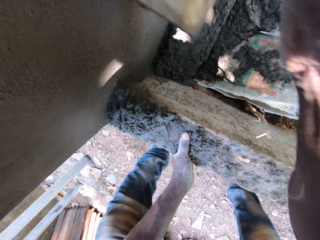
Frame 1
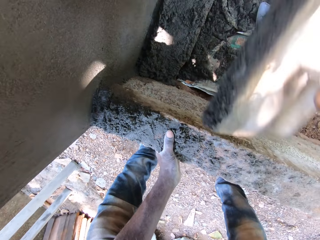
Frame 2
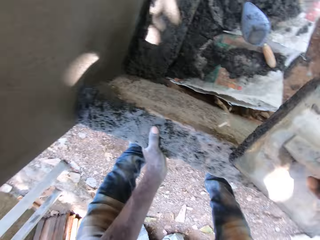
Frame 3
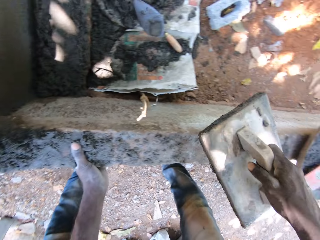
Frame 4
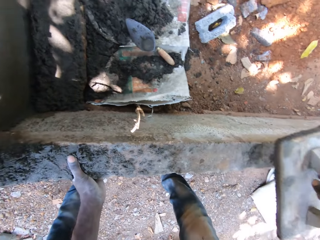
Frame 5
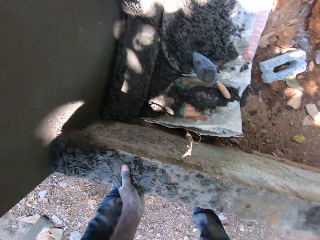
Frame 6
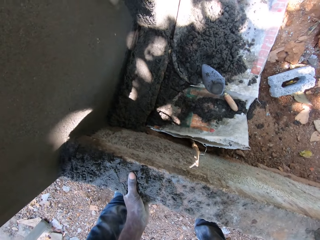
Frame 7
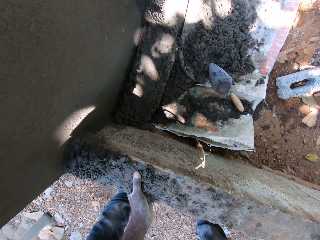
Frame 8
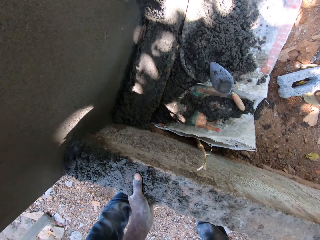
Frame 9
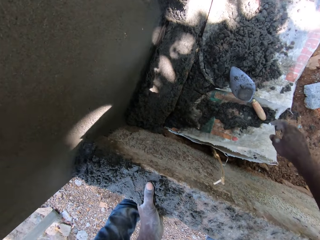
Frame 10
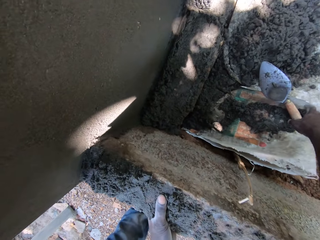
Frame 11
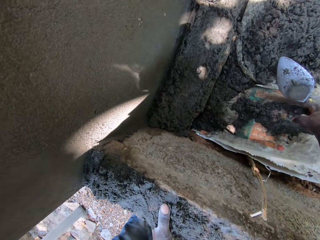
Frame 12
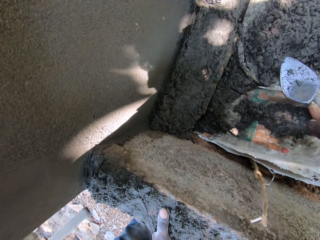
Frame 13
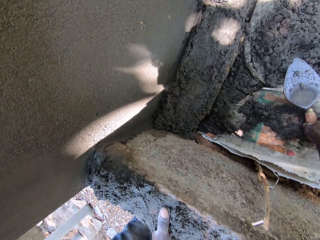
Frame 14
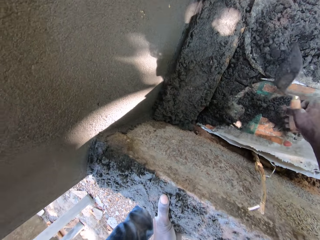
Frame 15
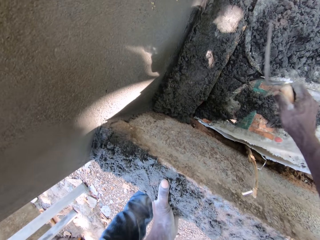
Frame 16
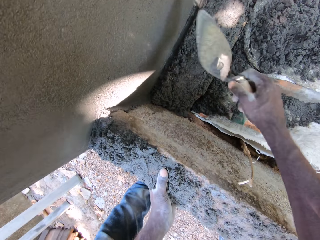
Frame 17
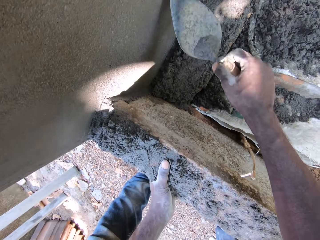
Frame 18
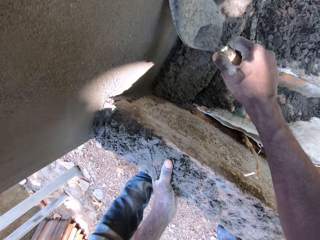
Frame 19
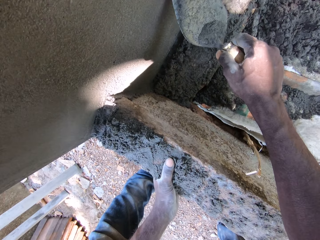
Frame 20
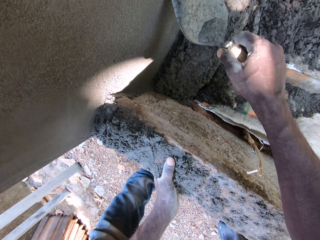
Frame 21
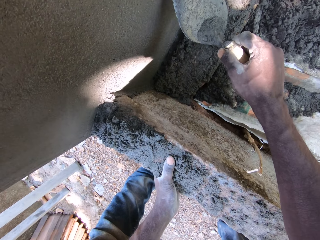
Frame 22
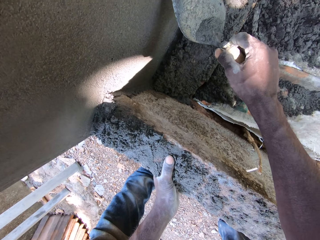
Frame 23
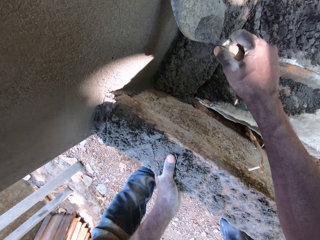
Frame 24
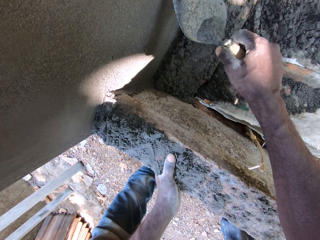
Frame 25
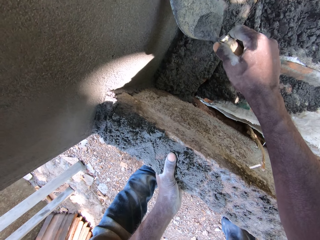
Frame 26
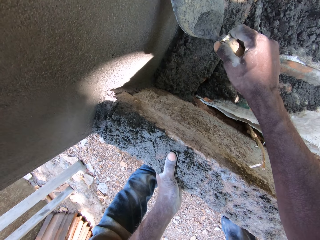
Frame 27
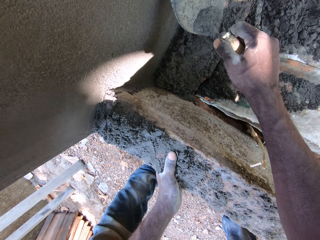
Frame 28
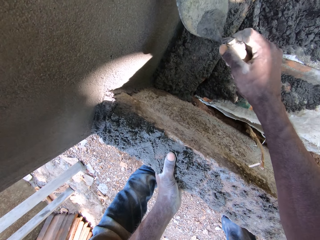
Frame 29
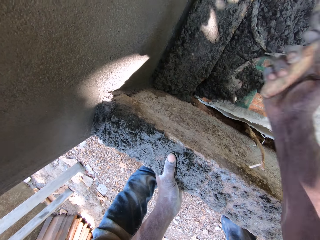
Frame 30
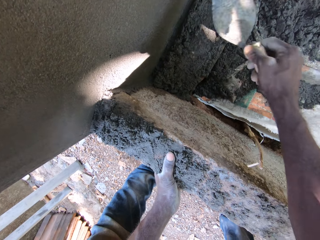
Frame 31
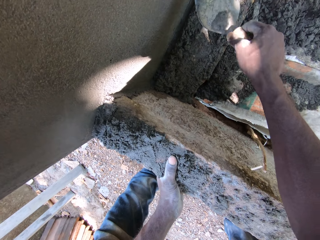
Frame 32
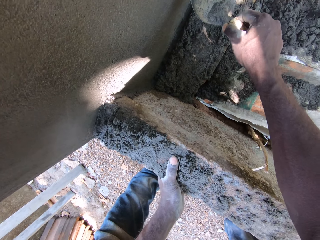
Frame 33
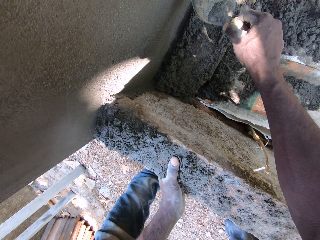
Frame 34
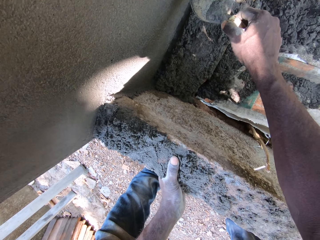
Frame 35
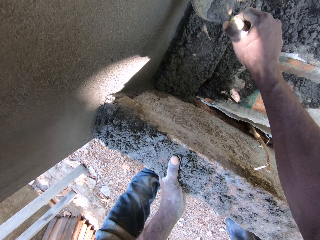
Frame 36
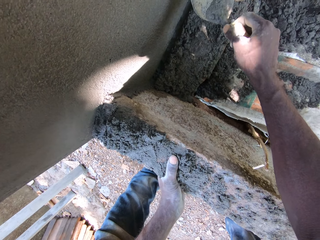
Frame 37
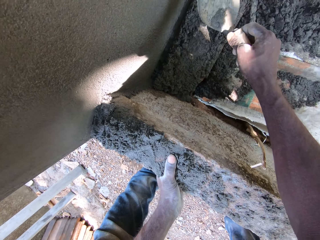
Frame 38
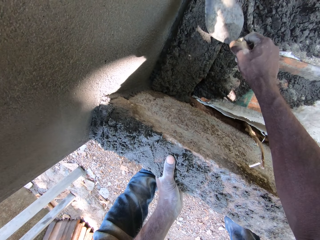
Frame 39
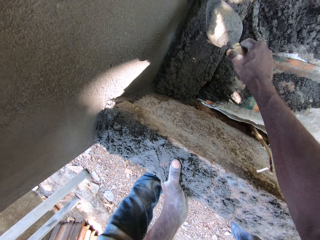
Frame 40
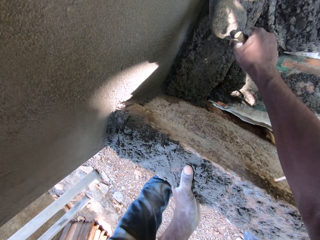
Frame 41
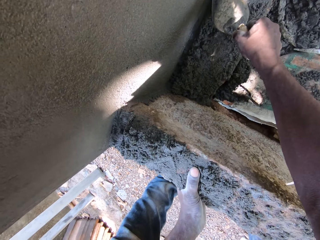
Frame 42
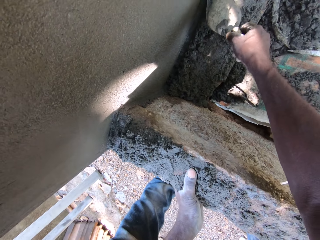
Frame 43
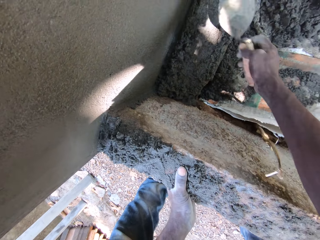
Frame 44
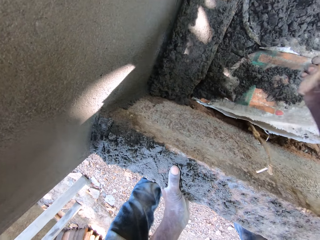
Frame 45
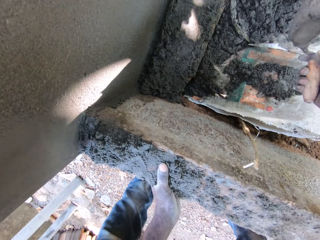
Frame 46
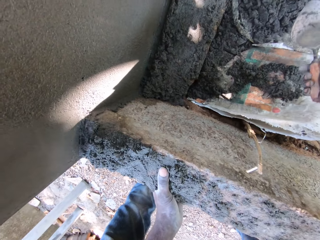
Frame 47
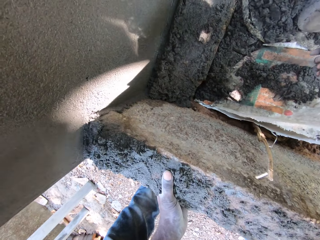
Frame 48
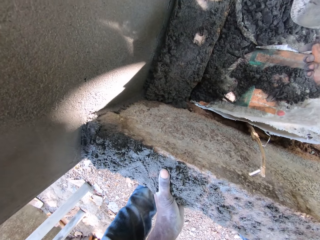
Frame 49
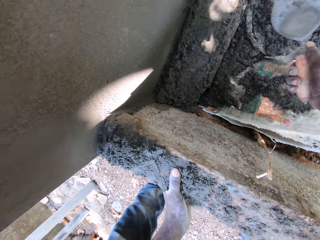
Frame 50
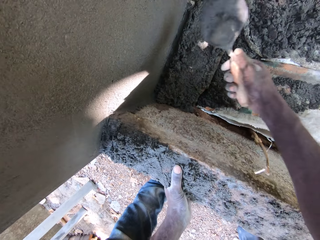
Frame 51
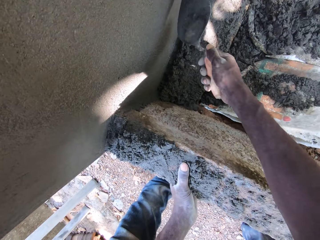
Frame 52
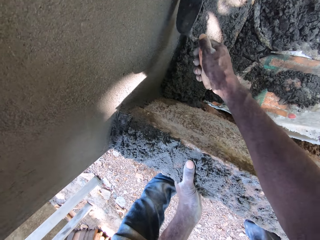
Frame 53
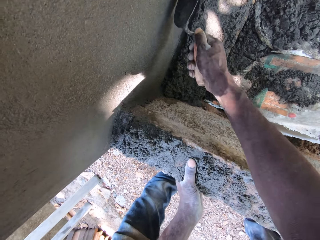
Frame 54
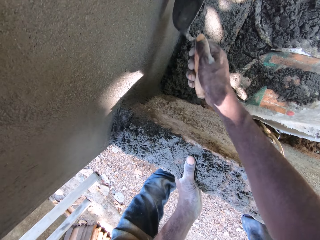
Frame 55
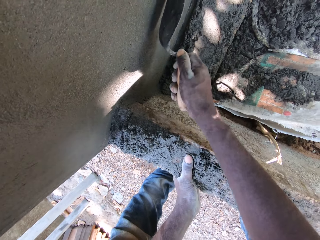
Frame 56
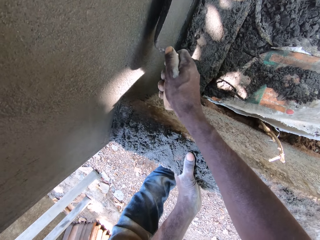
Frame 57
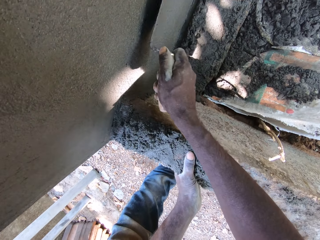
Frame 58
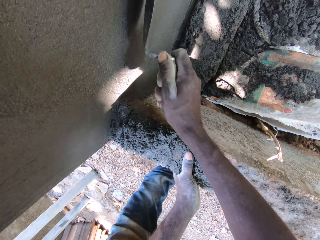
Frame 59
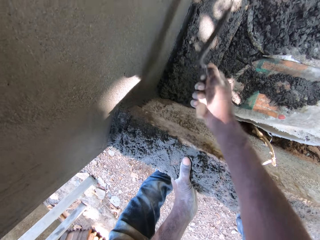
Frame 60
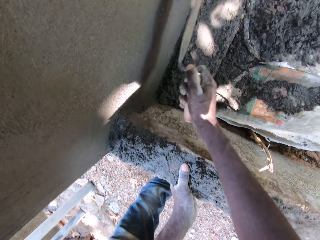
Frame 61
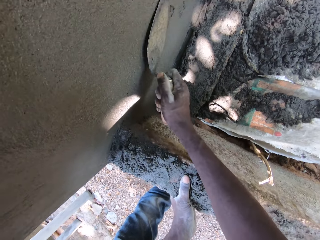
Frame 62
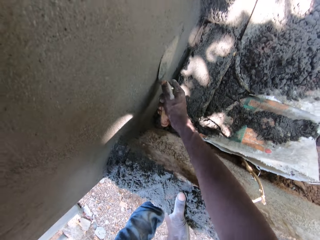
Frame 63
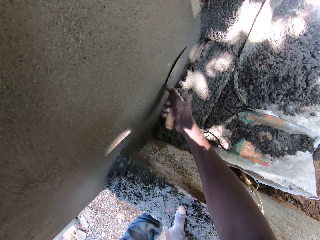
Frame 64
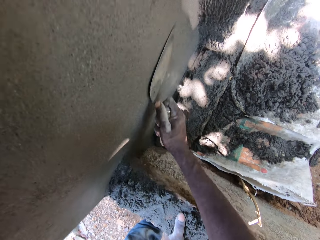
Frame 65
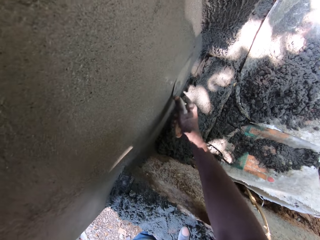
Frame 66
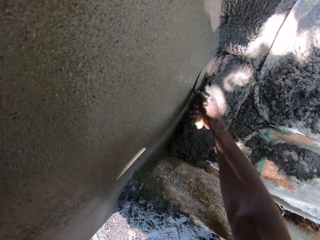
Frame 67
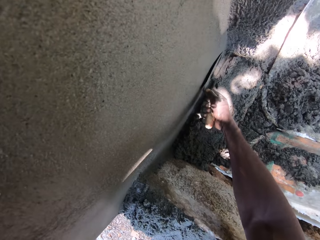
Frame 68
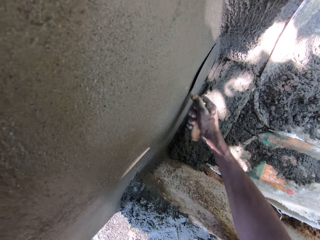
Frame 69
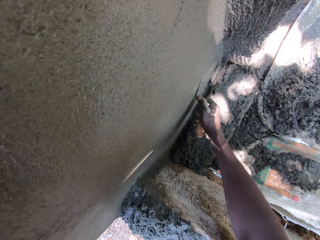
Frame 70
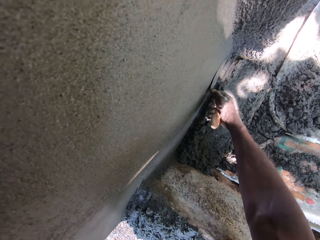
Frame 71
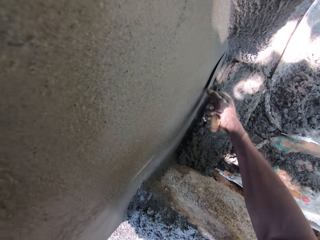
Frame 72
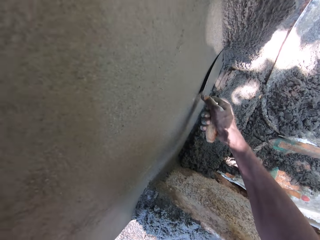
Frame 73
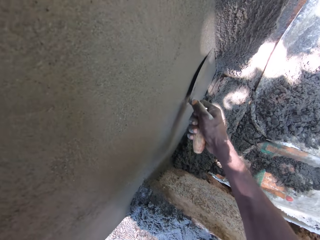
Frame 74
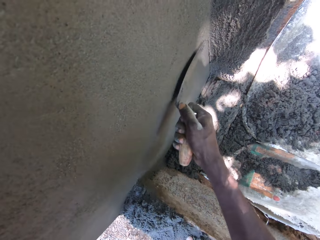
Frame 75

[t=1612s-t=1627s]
The camera wearer drops the plastering trowel onto the small block fence. He picks the brick trowel from the ground with his right hand. He scrapes mortar off the wall with the brick trowel in his right hand. He scoops mortar from the sack with the brick trowel in his right hand. He smoothens the mortar onto the wall with the brick trowel in his right hand.

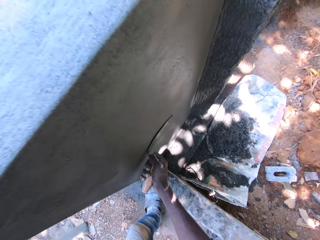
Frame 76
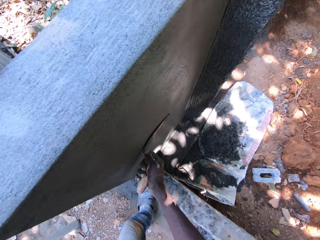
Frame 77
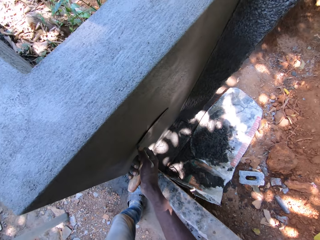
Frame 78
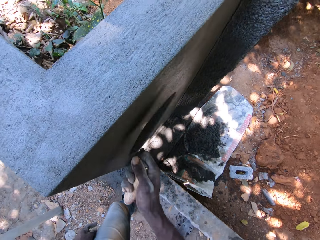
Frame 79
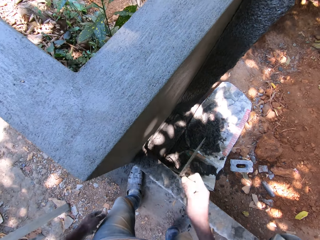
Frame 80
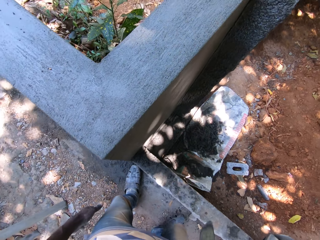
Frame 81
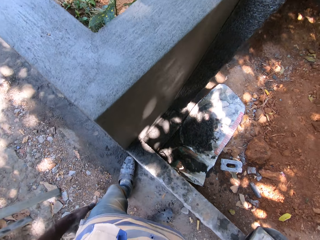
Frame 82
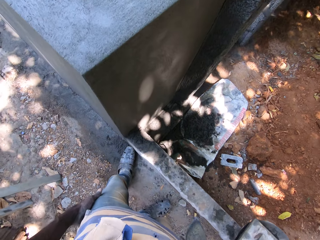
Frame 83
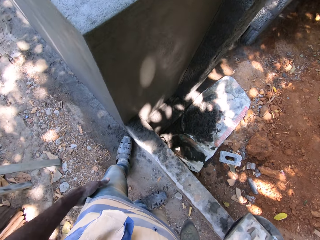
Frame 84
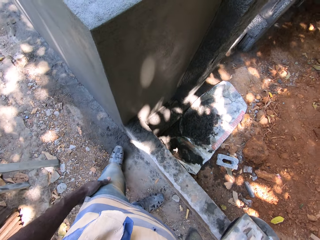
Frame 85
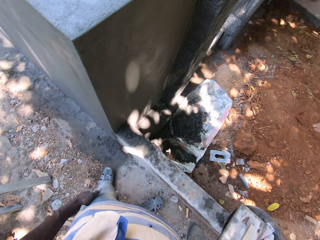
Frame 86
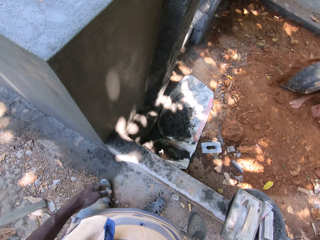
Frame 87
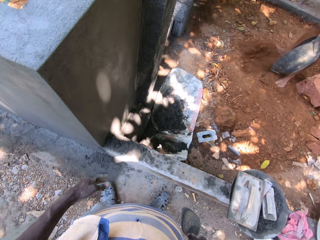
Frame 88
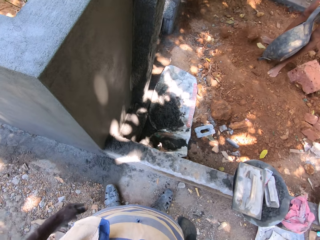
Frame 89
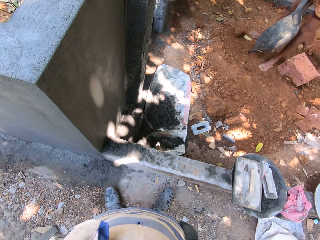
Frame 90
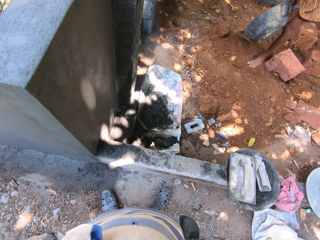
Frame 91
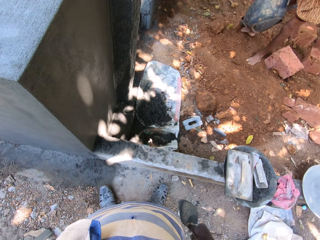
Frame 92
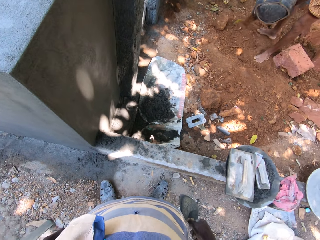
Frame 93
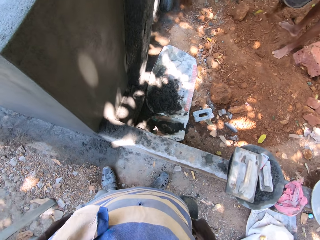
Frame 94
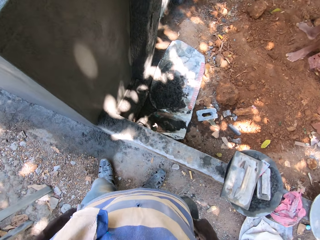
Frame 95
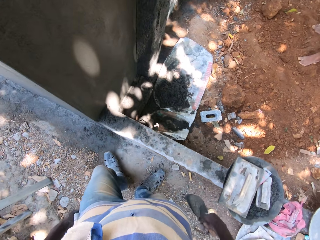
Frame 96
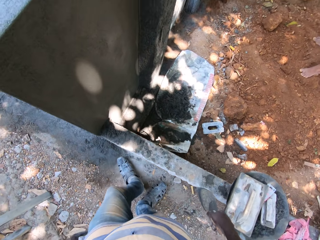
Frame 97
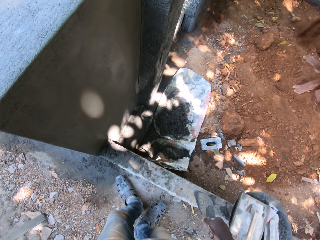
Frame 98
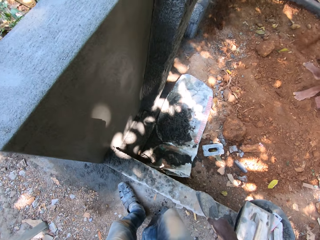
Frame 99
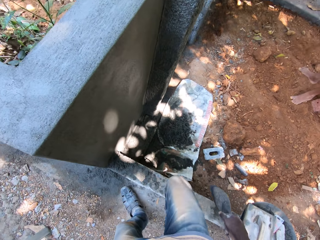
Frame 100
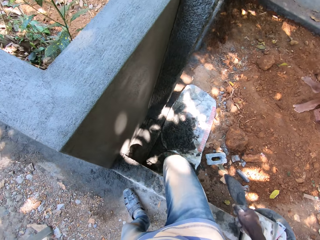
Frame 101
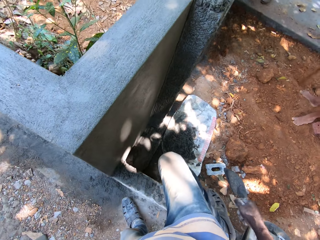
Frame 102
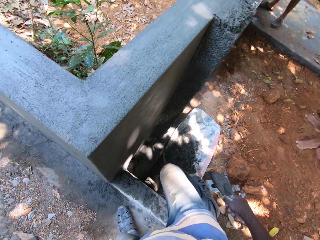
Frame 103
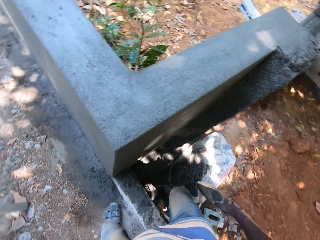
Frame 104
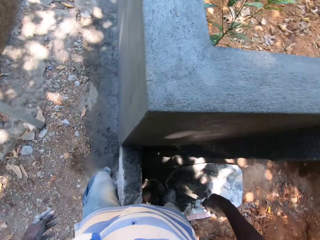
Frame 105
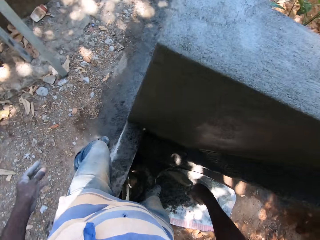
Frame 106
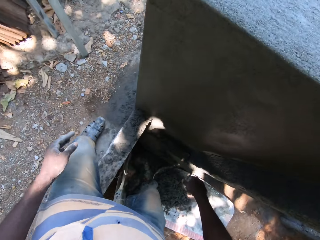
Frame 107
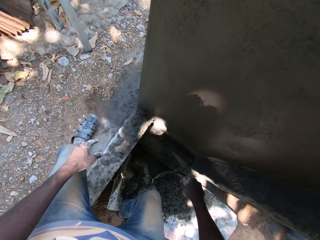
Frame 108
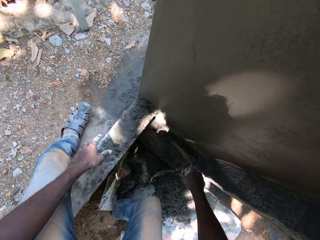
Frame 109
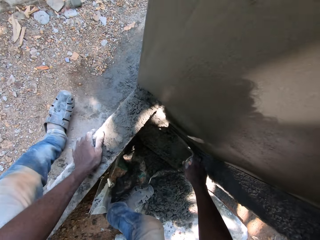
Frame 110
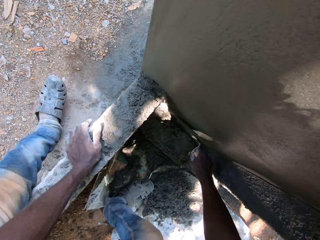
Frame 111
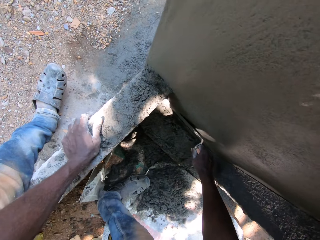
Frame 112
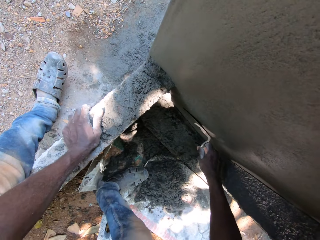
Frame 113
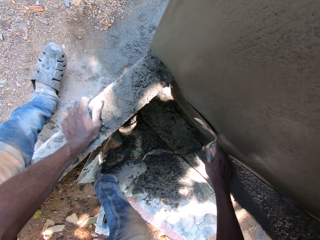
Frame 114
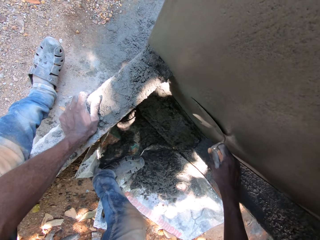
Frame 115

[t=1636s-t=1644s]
The camera wearer looks at the wall. A man empties sand on the ground with a sandbag in both hands. The camera wearer sits on the short block fence. He holds the short block fence with his left hand. He smoothens the wall with the trowel in his right hand.
